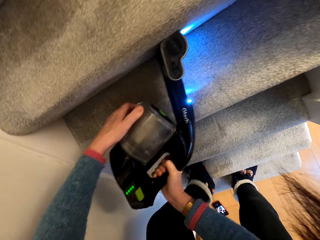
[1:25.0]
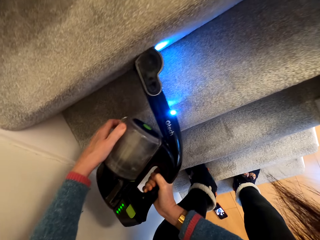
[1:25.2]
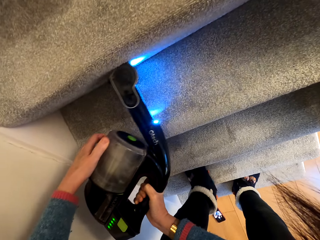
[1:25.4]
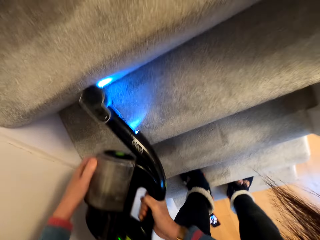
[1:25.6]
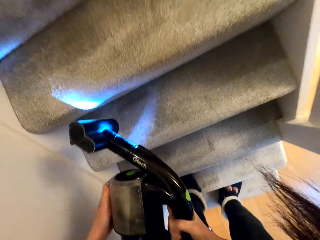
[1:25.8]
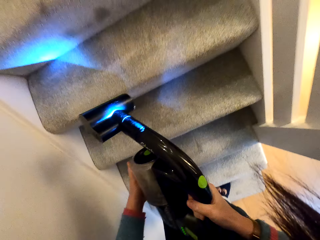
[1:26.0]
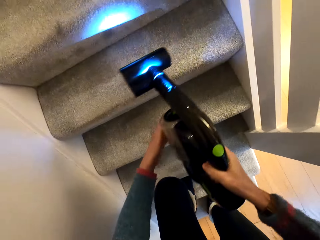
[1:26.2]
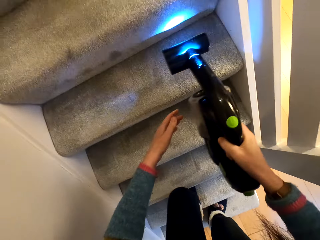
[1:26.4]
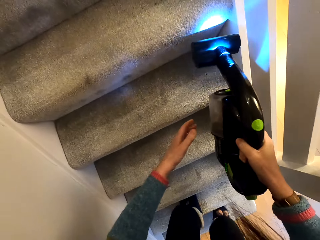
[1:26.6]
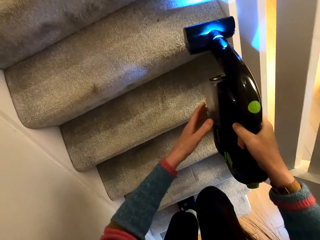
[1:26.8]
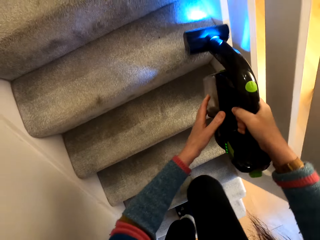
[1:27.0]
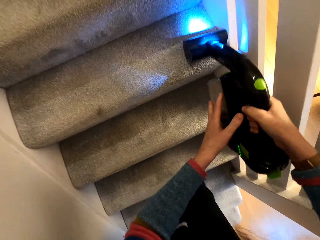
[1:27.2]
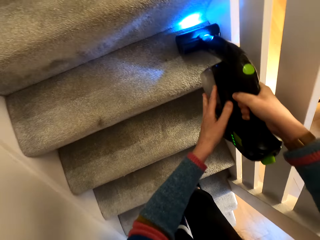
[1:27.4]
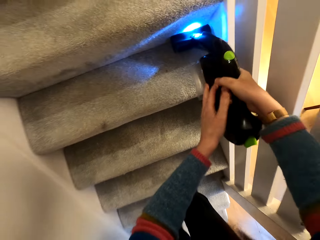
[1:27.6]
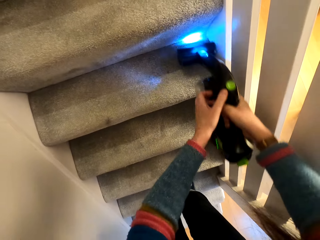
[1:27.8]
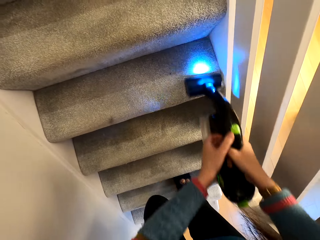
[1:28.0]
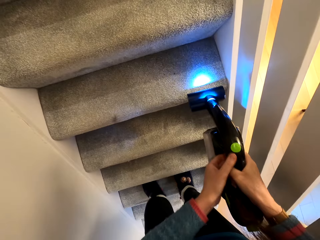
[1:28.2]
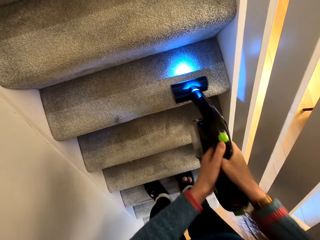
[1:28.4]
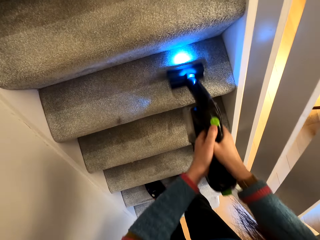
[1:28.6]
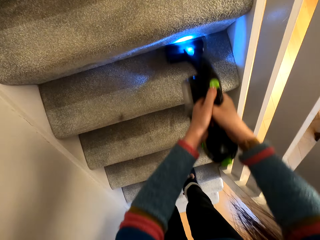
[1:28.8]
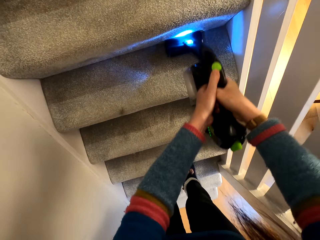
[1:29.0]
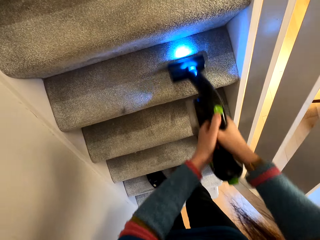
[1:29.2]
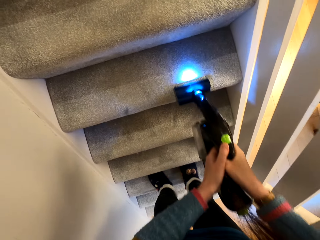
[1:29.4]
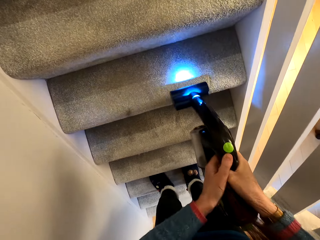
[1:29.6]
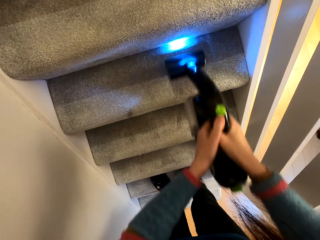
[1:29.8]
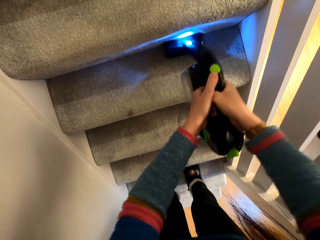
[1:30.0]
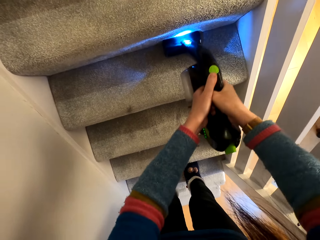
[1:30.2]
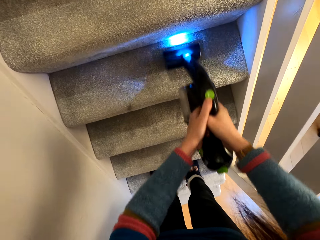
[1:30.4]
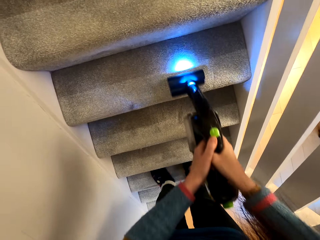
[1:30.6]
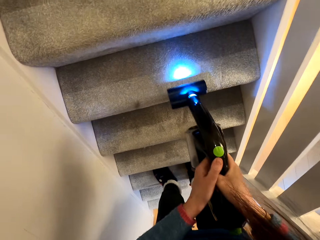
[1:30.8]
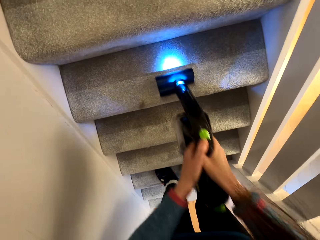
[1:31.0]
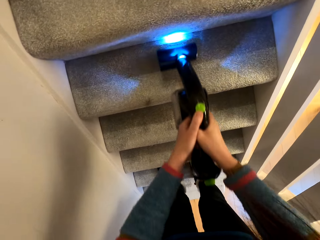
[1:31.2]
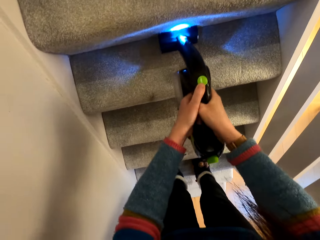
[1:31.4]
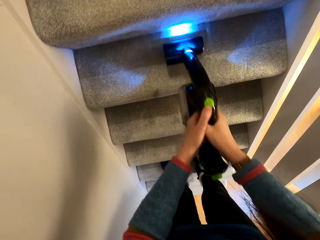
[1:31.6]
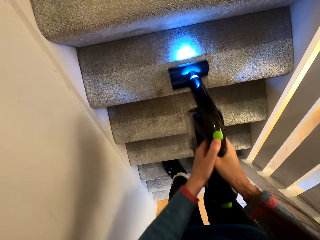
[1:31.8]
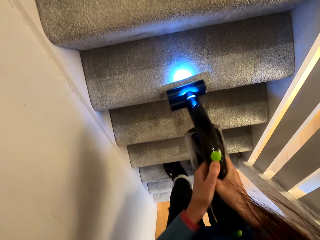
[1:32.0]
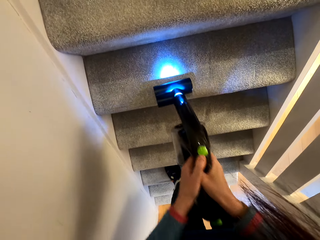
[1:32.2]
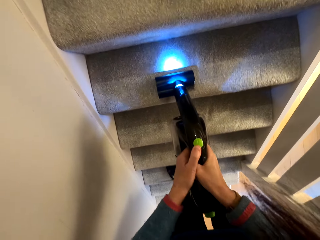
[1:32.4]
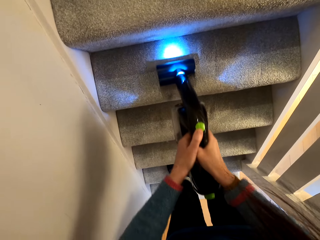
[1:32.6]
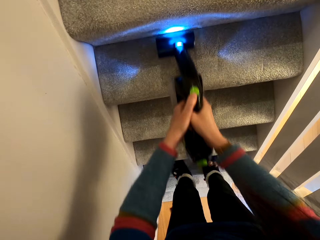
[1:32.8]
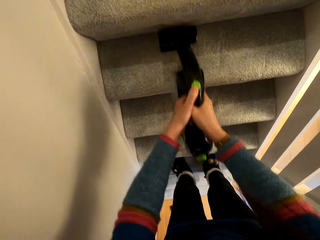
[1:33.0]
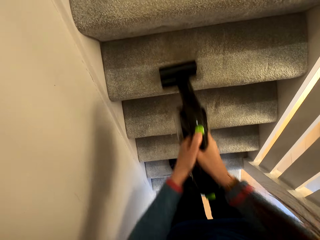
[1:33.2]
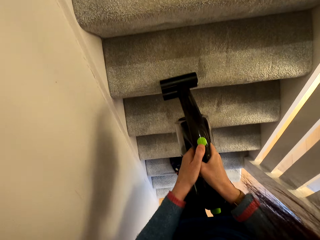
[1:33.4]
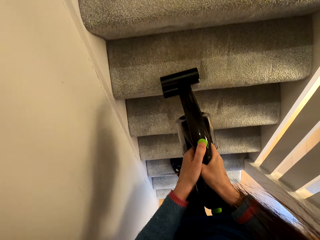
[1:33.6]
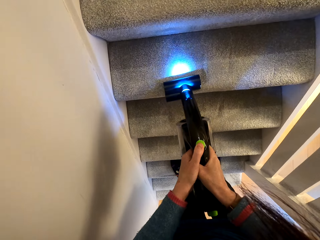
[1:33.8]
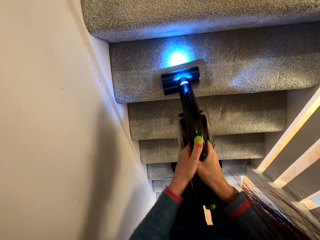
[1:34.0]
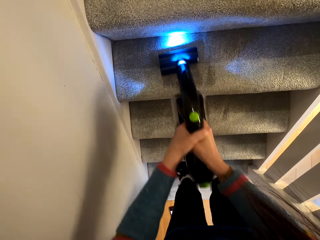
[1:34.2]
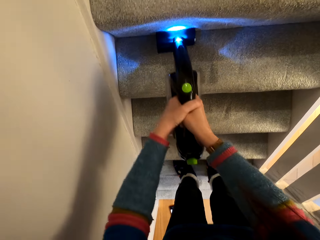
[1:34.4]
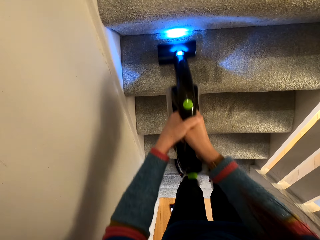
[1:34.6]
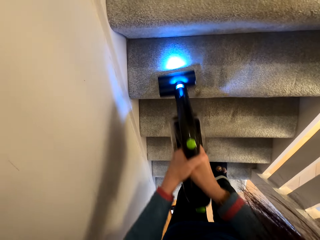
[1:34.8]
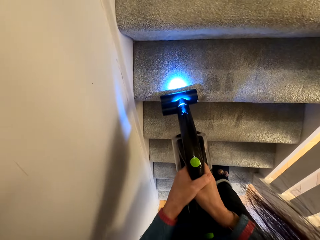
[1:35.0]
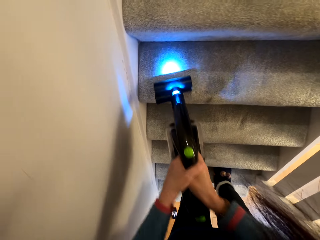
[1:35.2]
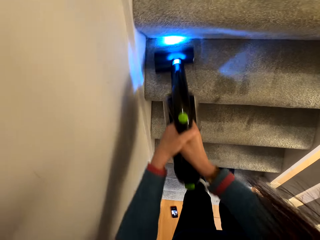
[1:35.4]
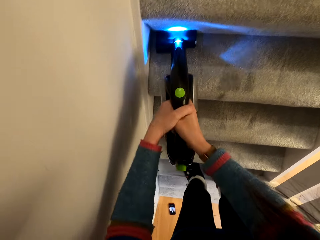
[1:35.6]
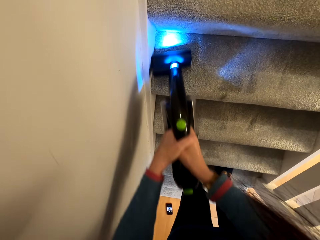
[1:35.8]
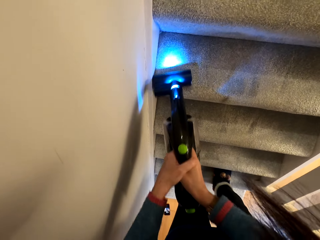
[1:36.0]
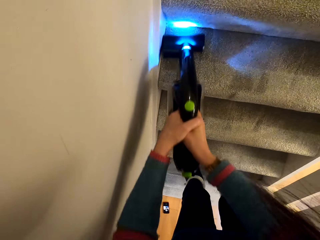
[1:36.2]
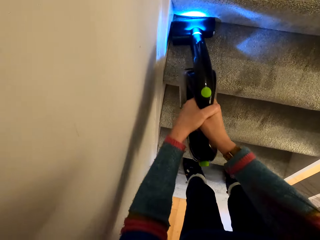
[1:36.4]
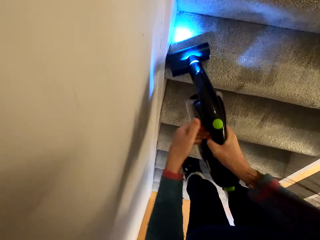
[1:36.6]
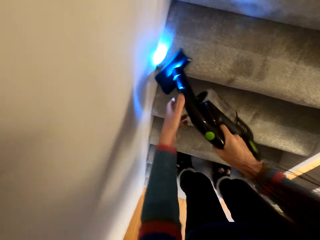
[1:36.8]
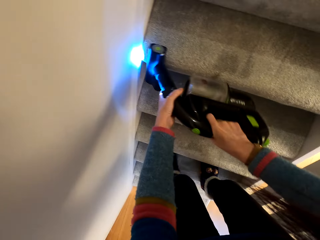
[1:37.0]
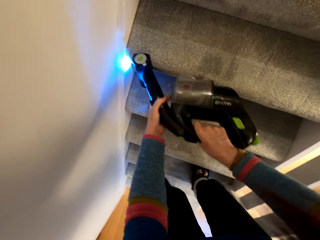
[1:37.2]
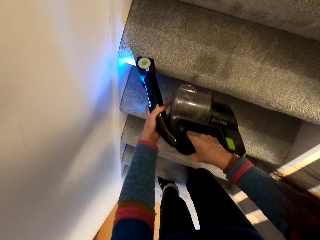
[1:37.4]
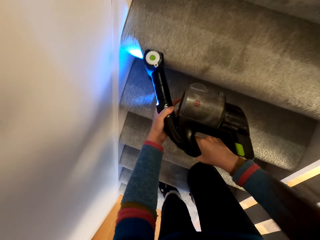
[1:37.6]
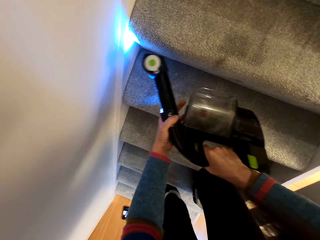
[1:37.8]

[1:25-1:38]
The camera wearer climbs a step on the staircase. They remove dust from the staircase. They put off the light of a vacuum cleaner and put on the light of the vacuum cleaner.

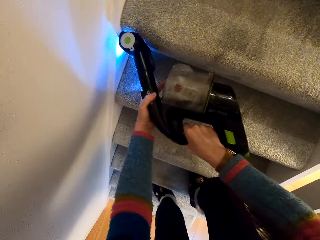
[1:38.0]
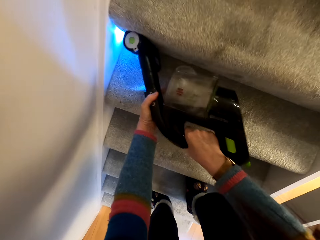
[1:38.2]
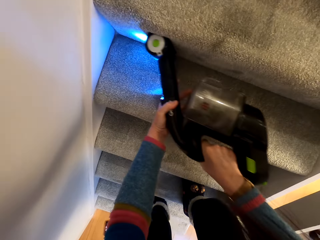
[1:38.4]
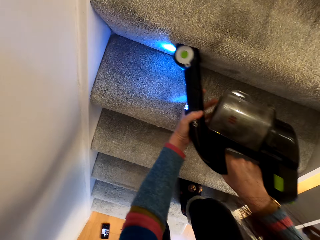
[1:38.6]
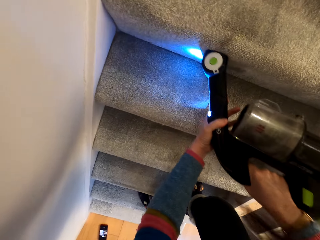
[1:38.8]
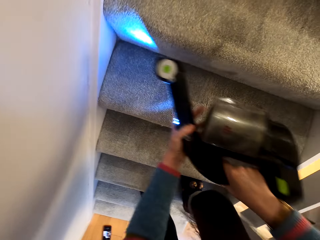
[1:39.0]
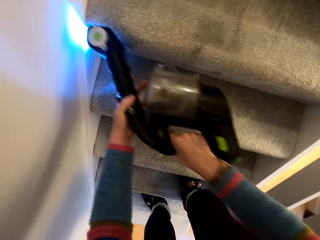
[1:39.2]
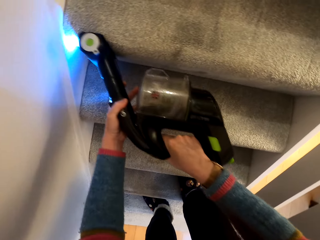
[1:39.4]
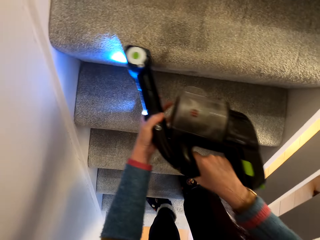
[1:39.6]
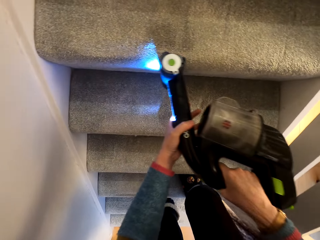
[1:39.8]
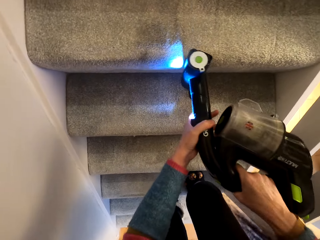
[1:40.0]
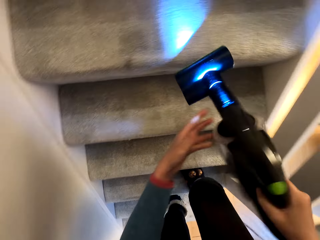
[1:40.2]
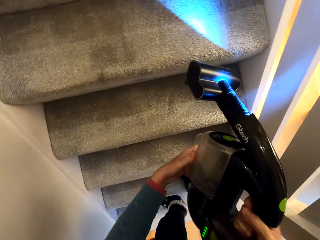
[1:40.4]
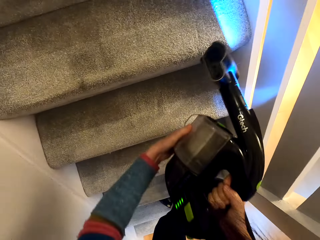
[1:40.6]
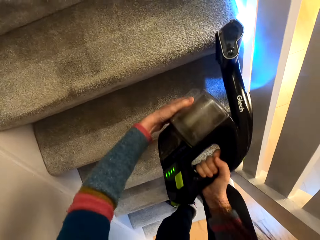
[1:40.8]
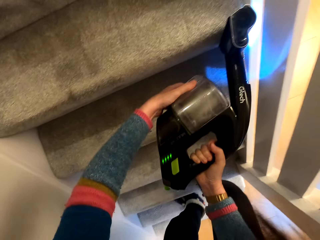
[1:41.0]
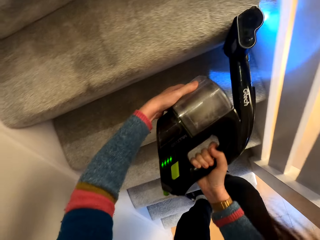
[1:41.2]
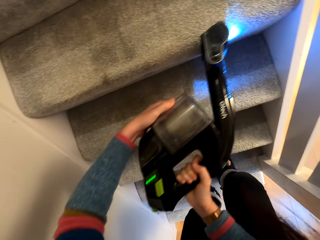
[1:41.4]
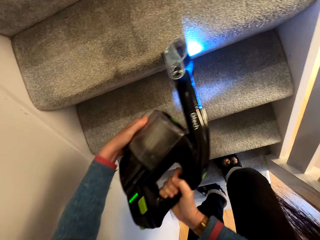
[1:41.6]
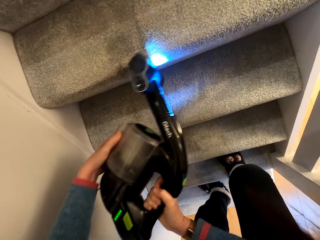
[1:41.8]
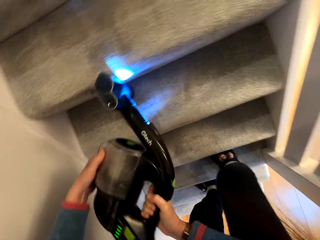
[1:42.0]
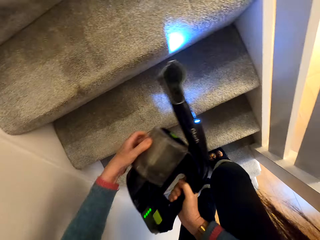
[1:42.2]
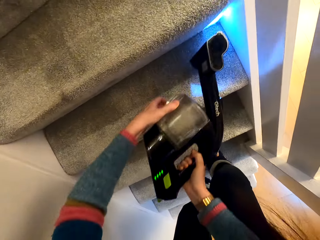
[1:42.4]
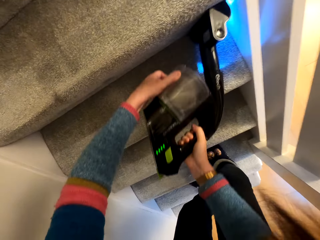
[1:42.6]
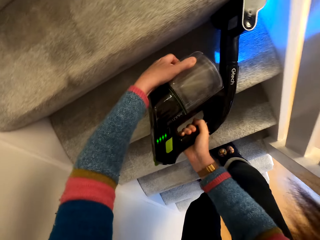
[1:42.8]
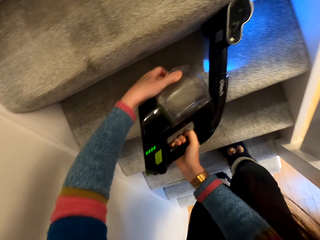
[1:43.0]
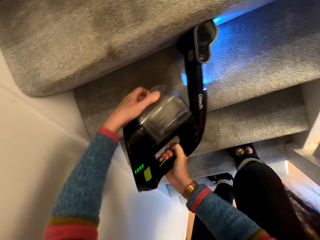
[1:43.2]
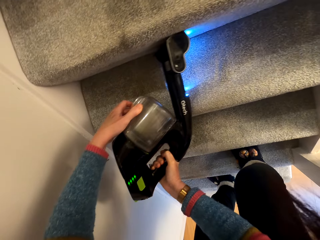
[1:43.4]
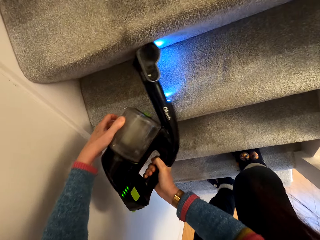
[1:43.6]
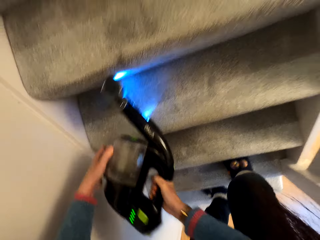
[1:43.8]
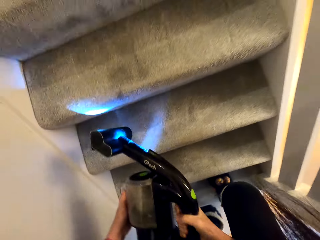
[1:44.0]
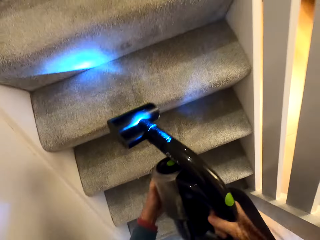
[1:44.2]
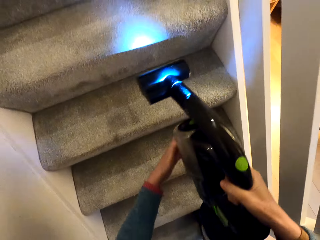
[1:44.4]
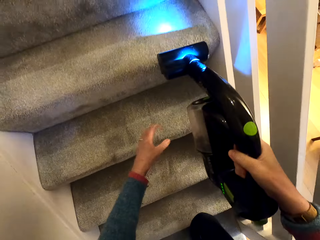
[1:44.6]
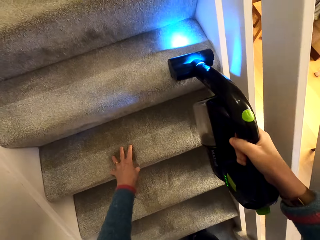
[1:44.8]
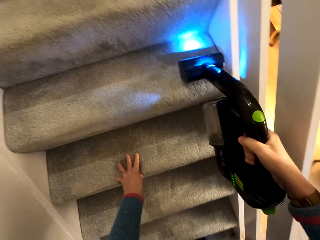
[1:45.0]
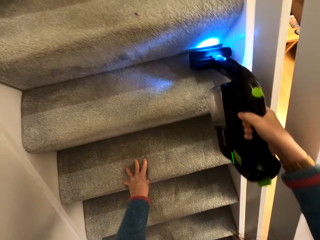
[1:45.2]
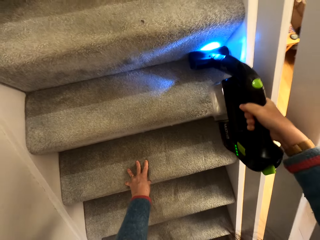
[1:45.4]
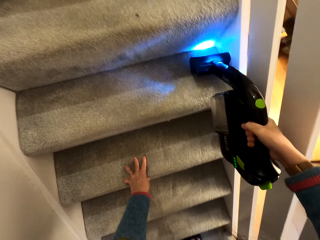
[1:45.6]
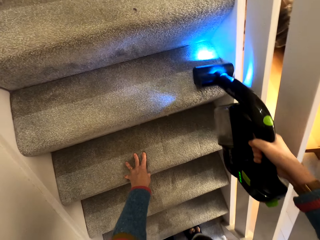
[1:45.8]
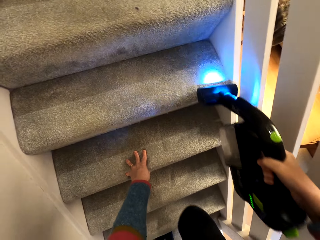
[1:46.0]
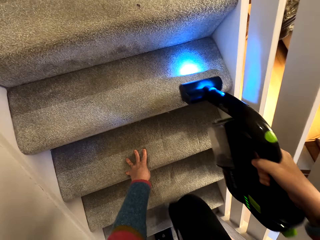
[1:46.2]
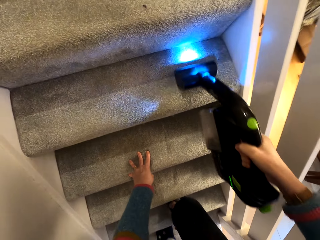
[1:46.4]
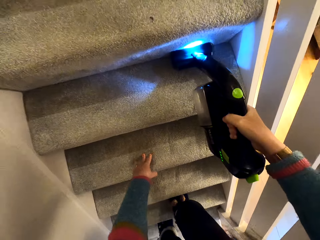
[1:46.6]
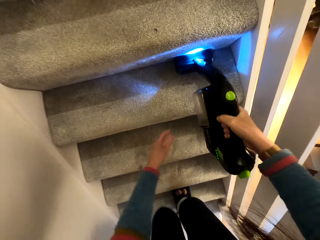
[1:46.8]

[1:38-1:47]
The camera wearer touches the staircase. They climb one step on the staircase.
